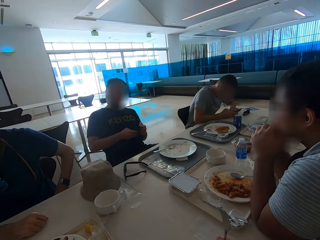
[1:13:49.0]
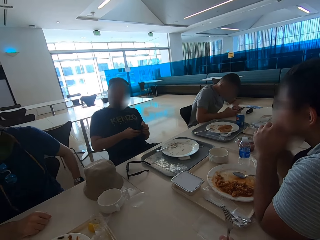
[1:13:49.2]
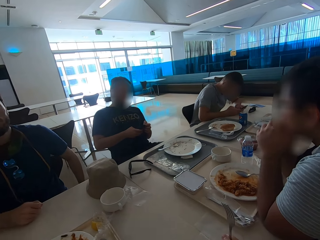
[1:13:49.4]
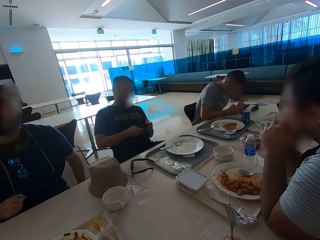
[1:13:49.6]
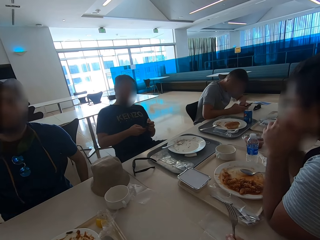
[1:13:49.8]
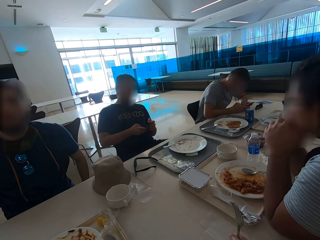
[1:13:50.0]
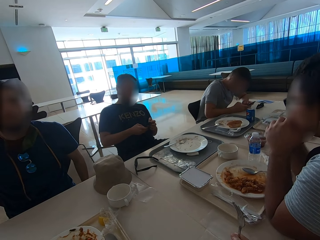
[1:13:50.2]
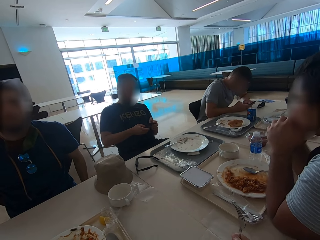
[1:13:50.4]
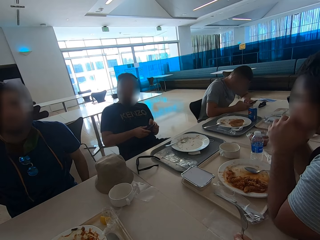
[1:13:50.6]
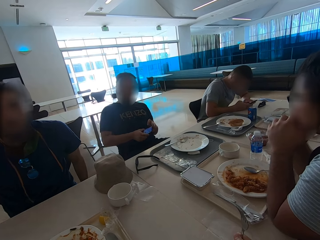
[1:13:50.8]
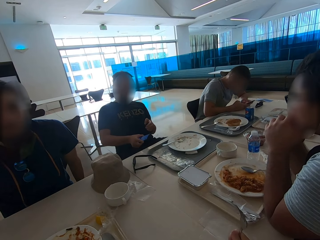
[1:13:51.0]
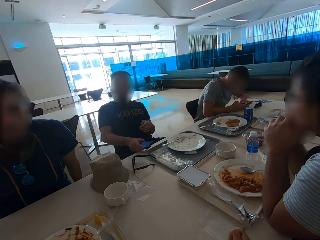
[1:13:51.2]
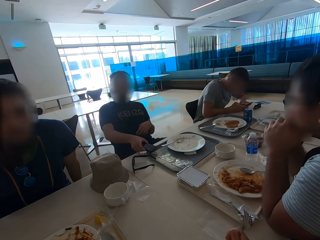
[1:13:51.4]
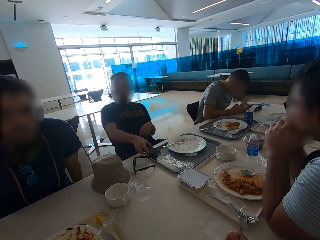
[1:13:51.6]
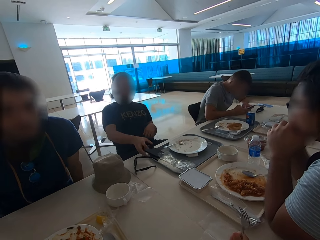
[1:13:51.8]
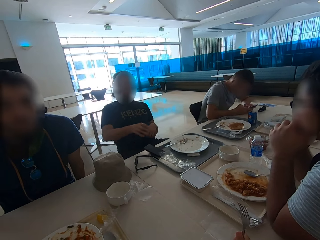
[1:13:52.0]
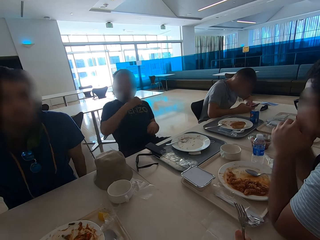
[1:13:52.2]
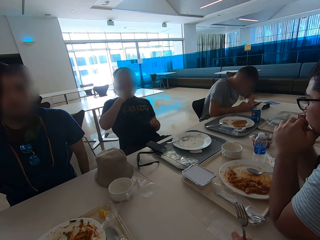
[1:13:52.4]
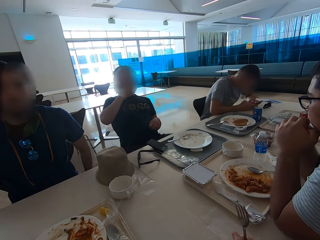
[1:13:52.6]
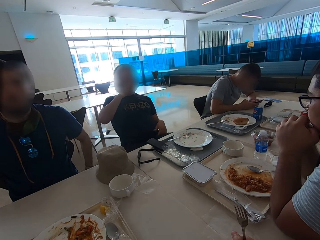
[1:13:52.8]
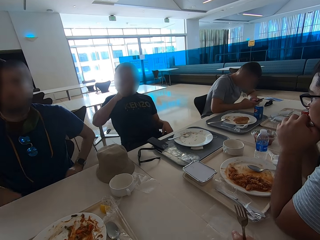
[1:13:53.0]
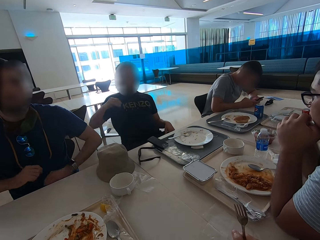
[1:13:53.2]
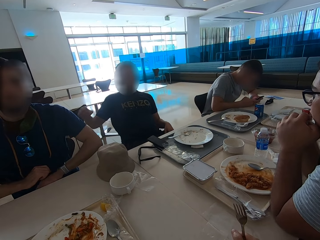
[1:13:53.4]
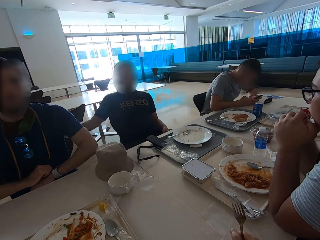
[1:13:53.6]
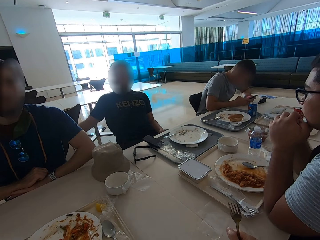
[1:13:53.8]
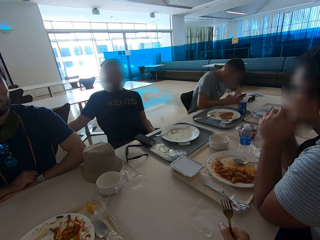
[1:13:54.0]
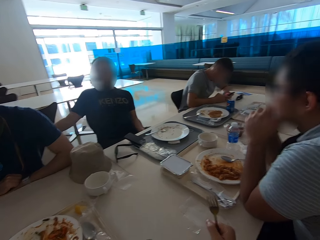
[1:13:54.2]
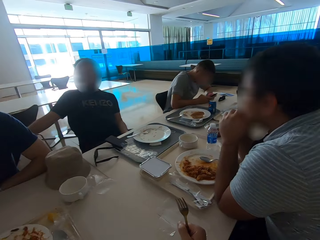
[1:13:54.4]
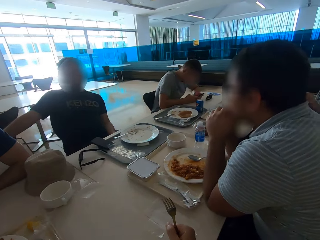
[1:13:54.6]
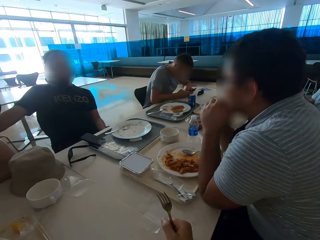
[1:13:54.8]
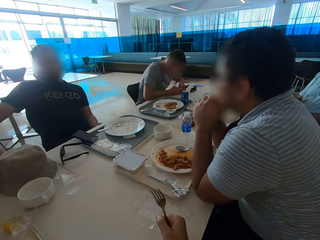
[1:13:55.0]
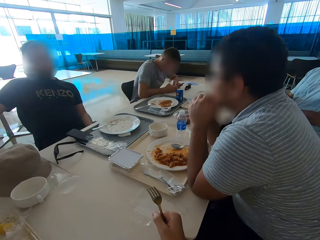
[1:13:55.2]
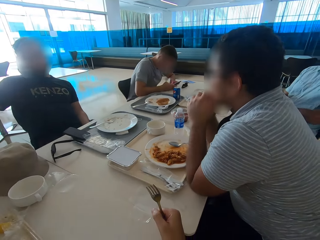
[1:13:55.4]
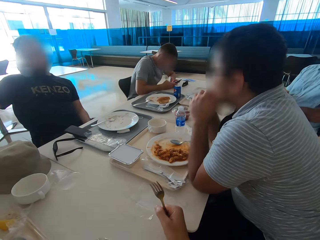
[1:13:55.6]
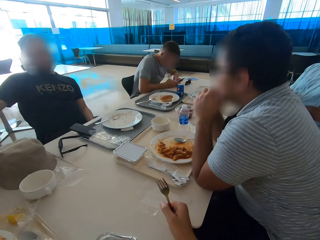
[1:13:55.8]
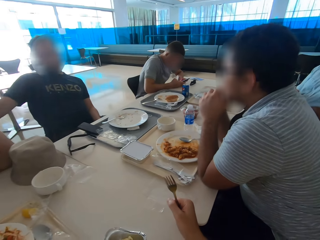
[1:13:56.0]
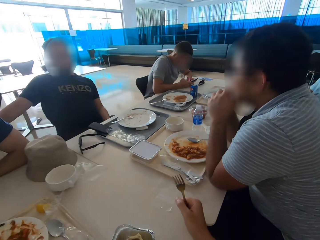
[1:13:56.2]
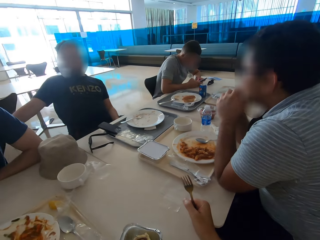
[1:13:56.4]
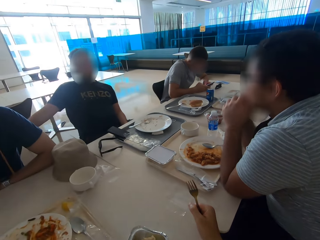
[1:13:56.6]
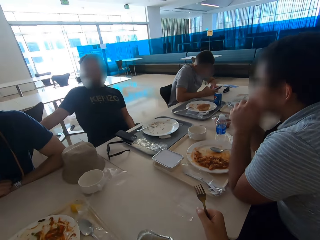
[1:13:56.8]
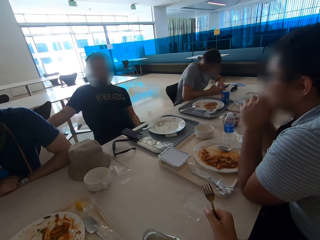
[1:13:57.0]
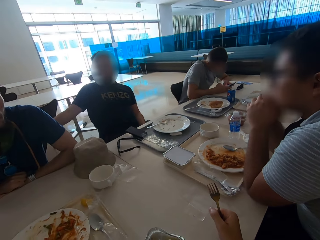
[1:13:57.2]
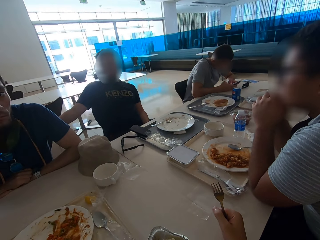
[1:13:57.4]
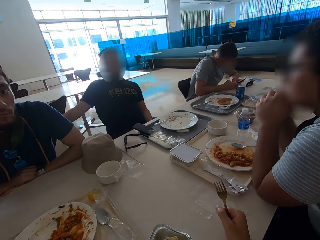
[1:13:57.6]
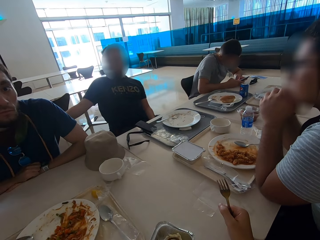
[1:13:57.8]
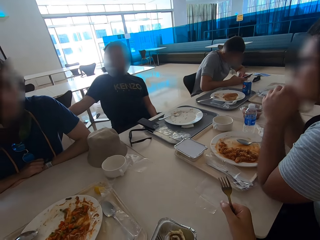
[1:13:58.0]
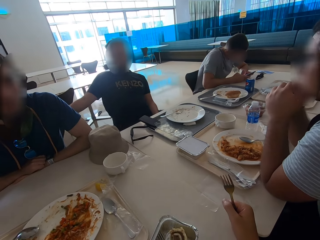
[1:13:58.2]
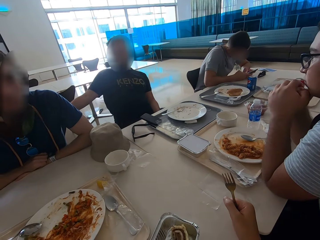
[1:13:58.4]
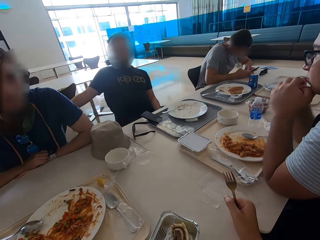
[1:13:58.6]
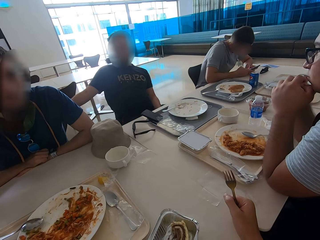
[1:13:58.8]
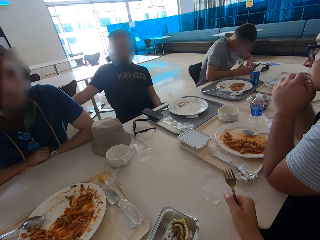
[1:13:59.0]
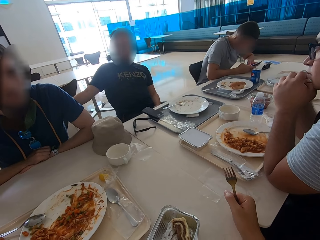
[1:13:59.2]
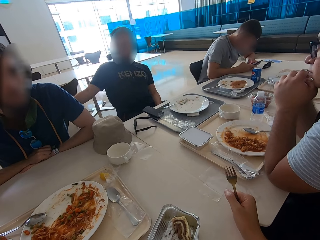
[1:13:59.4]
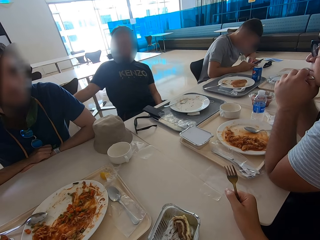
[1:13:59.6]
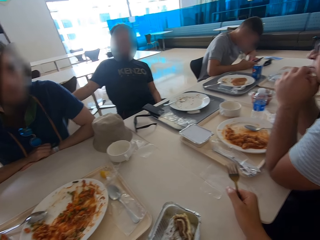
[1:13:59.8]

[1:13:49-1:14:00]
A man moves around. A second man puts a mobile phone on the tray. The second man touches his face. The camera wearer holds the fork on the table. The first man rests his hands on the table. The second man puts his right hand on the chair. A third man sits close to a fourth man. The first man sits close to the second man.

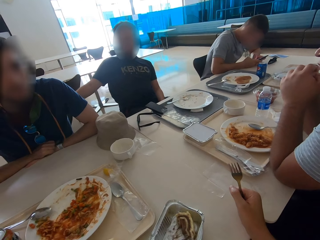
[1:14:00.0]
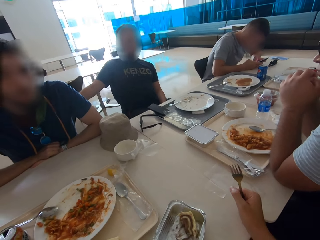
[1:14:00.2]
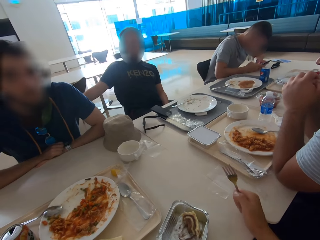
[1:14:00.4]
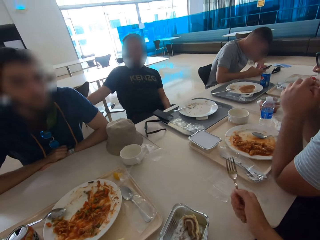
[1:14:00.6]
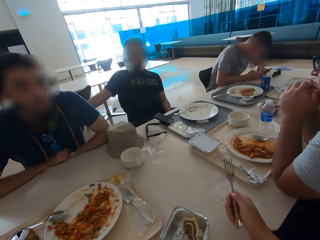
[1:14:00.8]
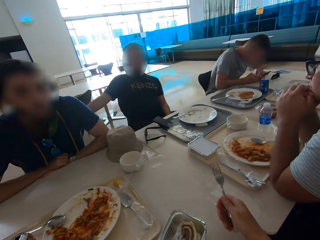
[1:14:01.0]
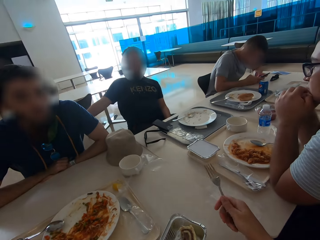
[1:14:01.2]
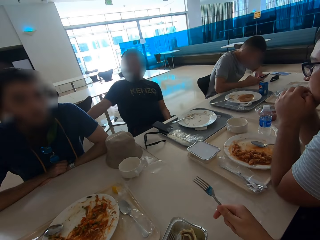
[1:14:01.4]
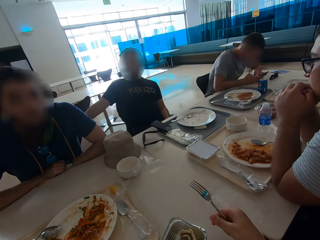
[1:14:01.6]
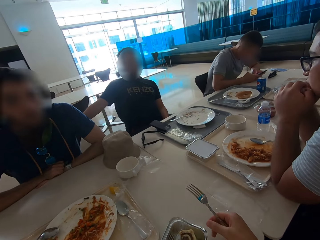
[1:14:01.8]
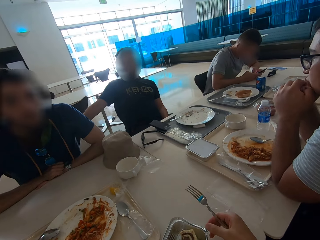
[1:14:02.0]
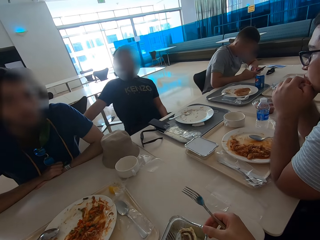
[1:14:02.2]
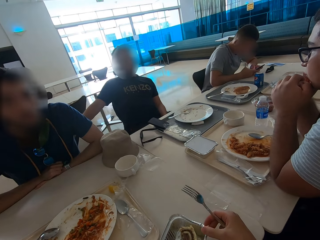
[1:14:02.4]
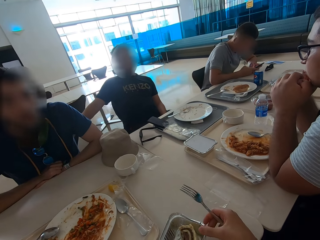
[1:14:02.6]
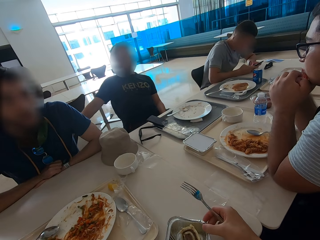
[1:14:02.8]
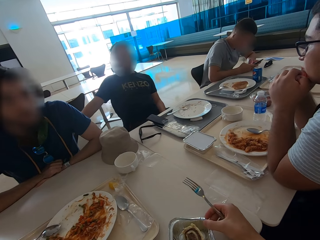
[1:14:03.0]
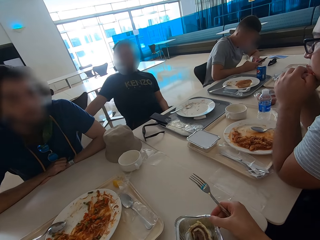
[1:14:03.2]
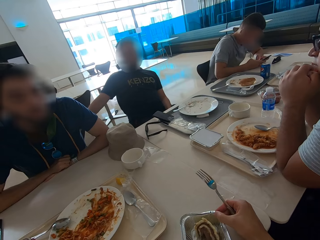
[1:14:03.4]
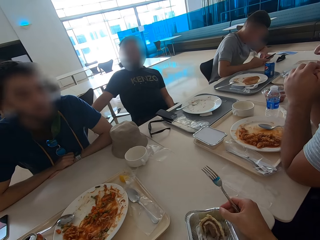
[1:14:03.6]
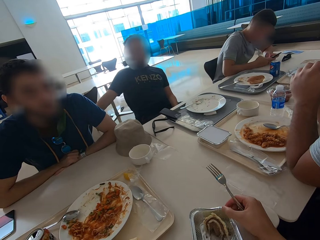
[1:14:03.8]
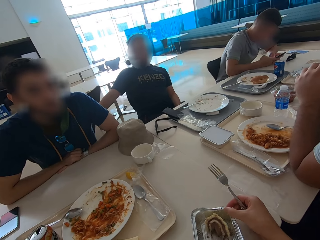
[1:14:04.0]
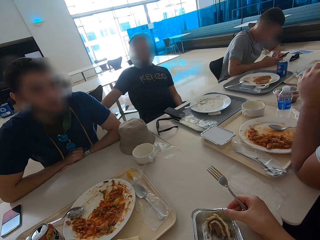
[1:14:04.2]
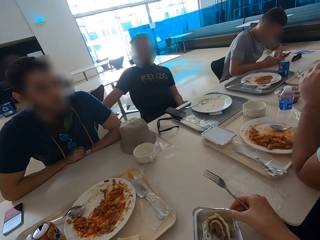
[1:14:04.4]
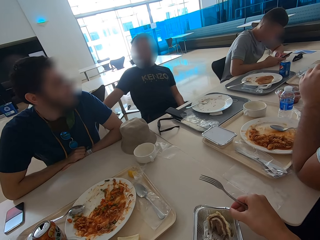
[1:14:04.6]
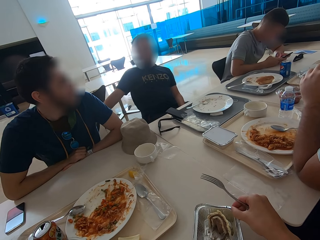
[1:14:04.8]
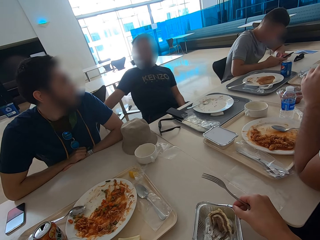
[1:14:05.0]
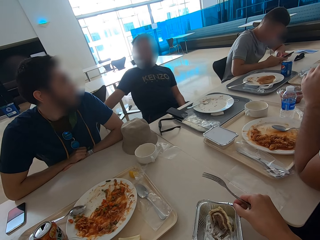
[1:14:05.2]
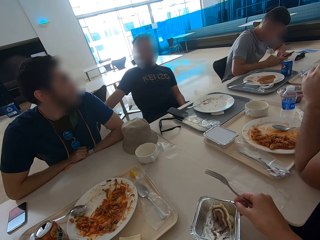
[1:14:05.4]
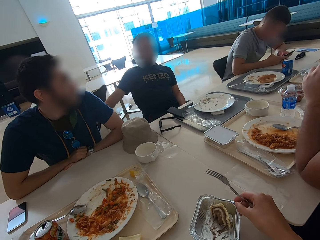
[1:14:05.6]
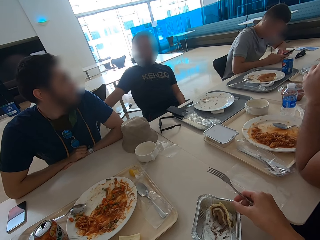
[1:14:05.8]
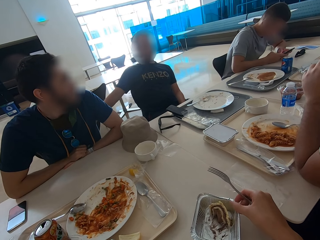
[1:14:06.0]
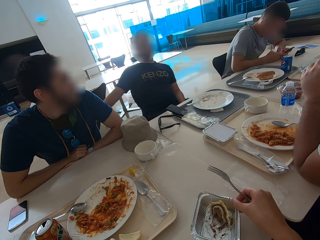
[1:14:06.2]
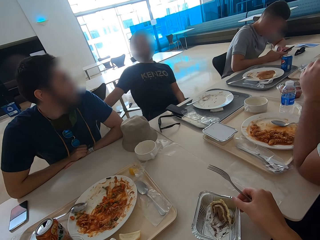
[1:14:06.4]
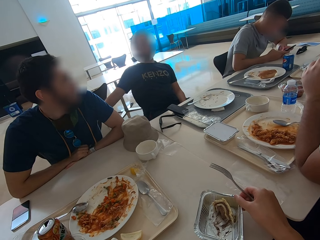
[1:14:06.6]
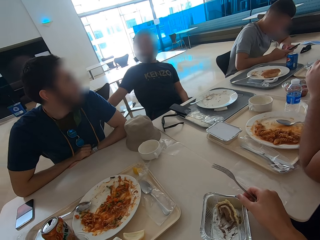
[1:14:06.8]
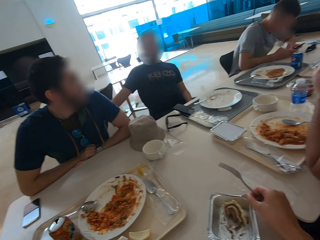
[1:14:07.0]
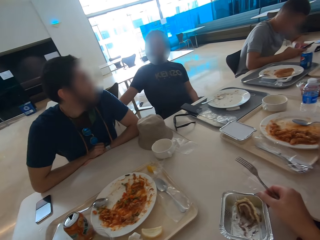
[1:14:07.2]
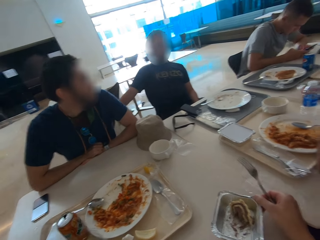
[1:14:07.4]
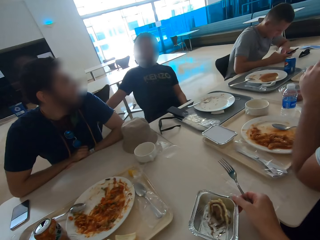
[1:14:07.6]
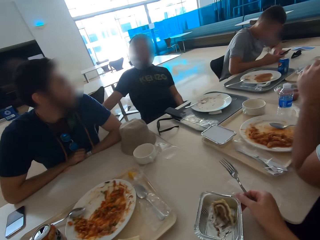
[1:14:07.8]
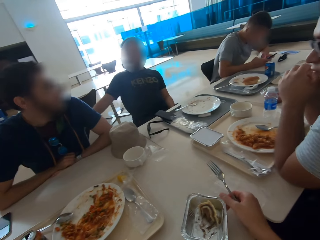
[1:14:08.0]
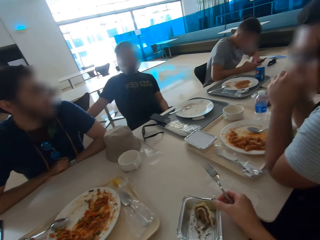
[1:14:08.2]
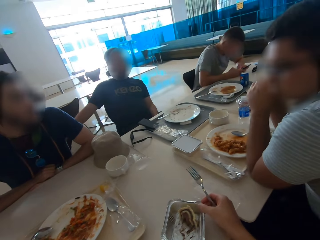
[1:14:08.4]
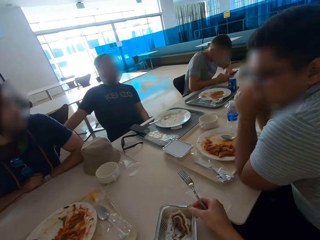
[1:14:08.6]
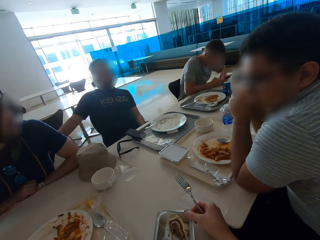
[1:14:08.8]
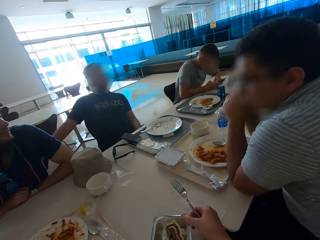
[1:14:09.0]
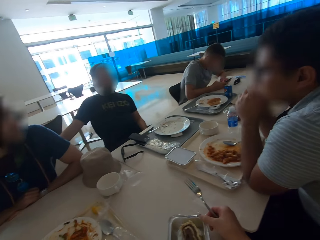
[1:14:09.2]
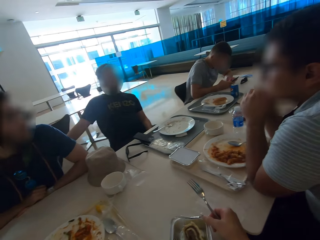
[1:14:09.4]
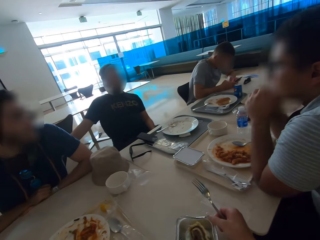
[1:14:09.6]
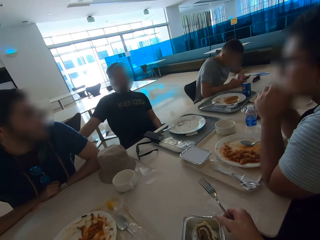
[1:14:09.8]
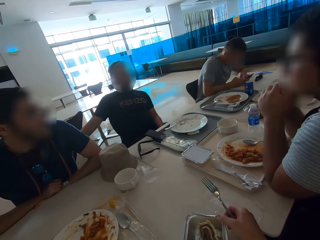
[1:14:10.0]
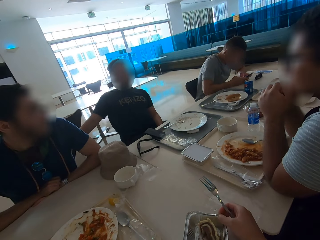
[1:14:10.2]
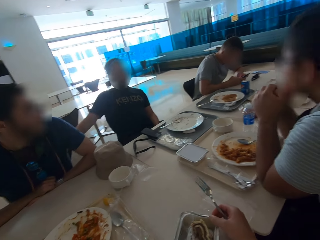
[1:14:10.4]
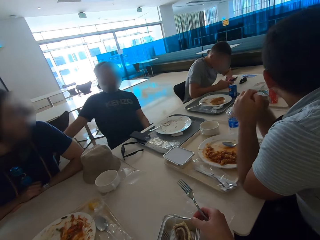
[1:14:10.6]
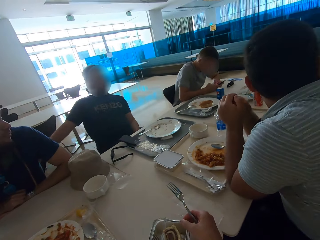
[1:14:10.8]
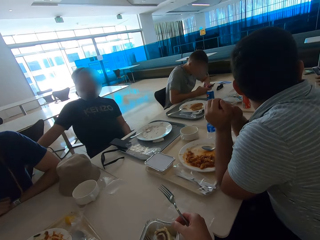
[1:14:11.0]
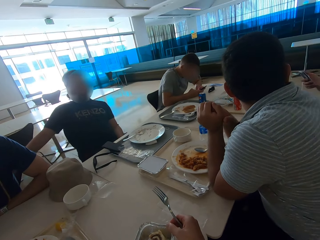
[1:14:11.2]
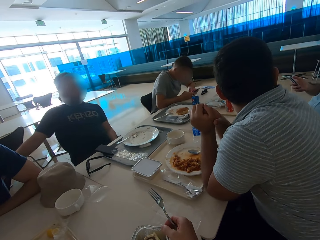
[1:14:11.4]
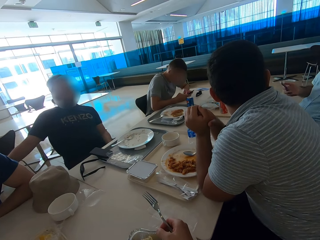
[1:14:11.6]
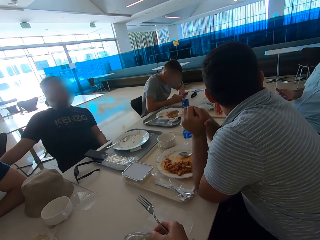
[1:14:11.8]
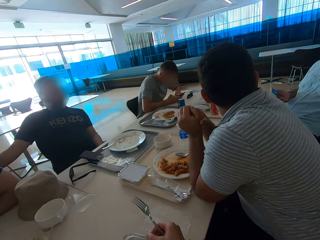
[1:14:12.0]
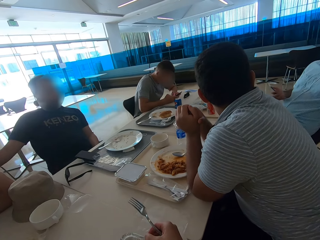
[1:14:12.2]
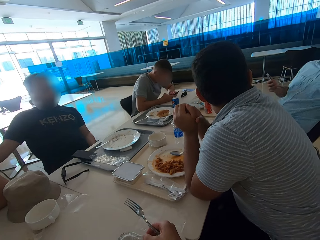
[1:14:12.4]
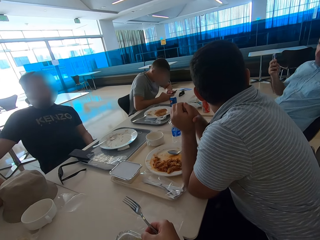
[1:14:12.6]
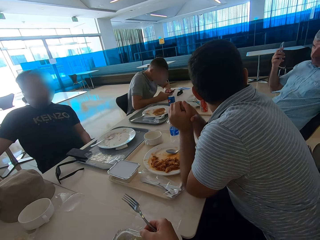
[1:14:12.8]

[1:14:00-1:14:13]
The camera wearer moves a dish on the table. A man holds a mobile phone.
